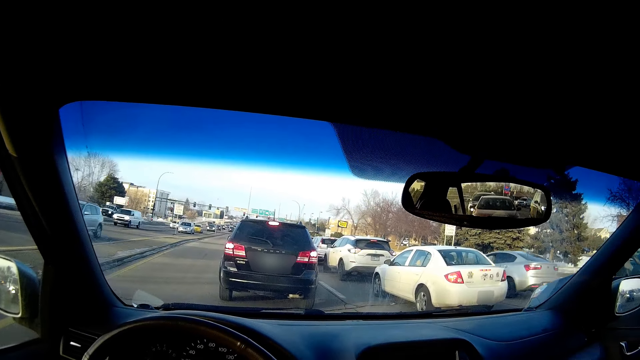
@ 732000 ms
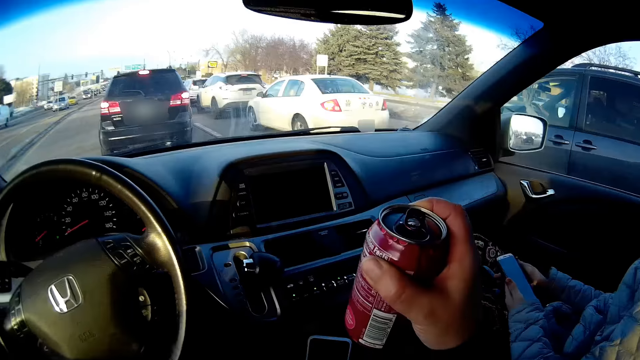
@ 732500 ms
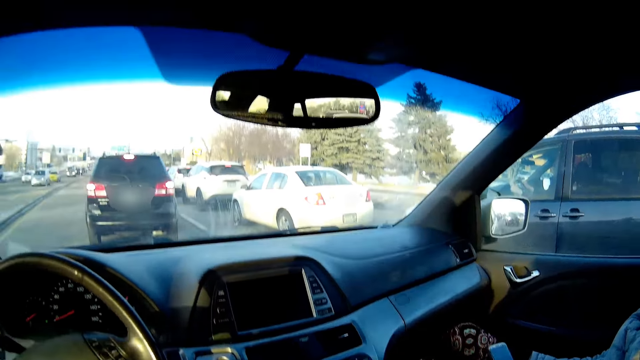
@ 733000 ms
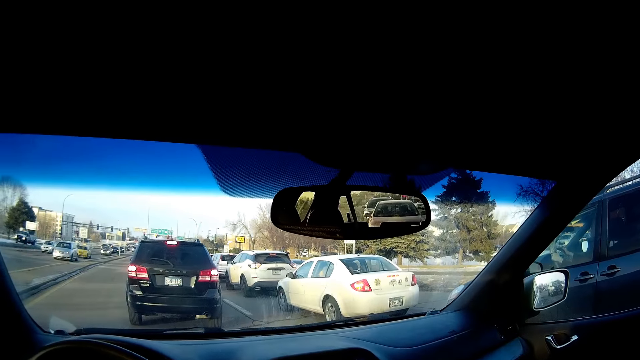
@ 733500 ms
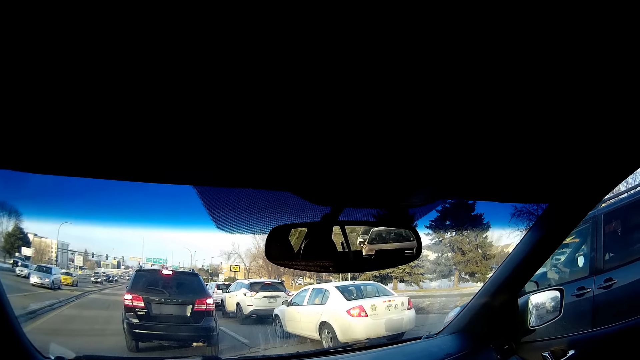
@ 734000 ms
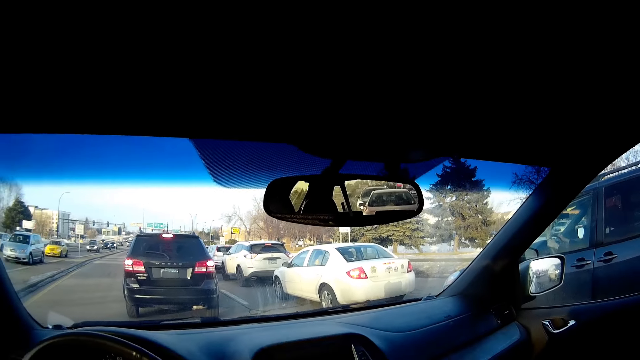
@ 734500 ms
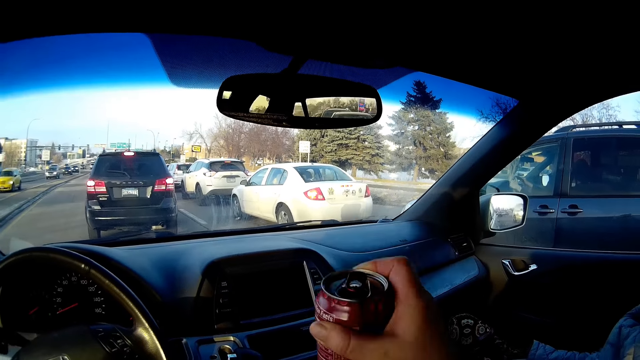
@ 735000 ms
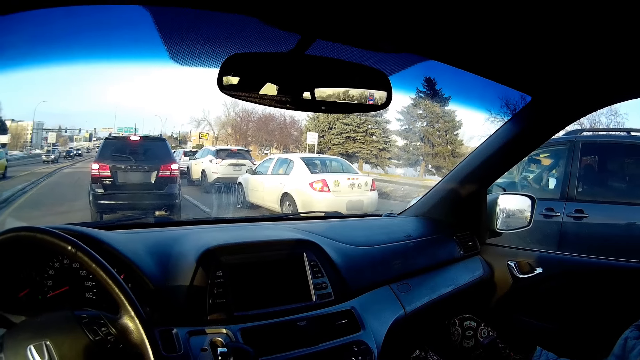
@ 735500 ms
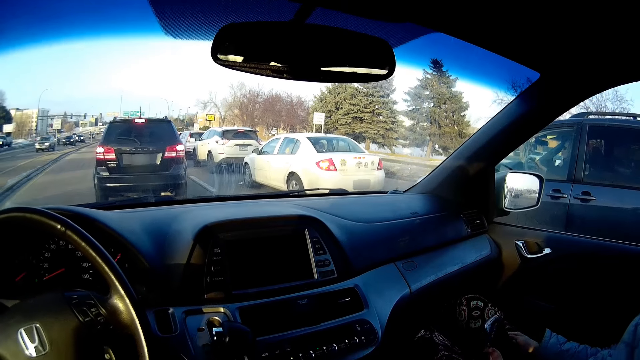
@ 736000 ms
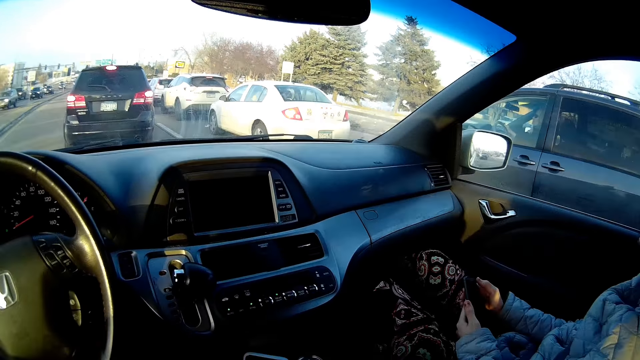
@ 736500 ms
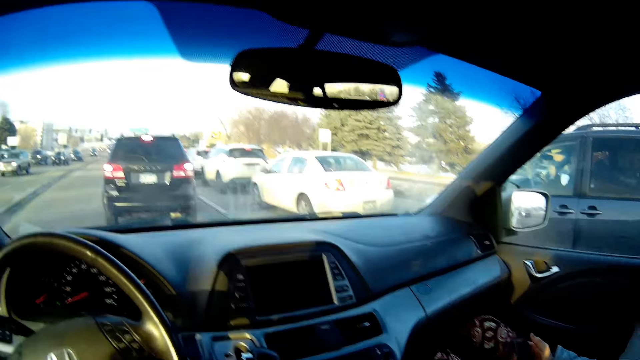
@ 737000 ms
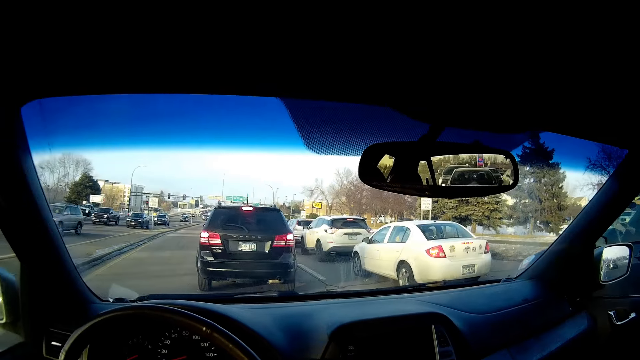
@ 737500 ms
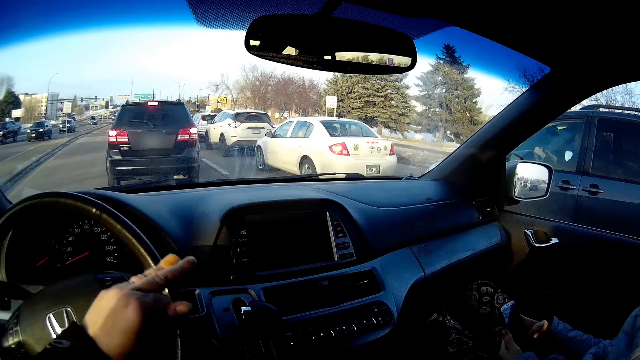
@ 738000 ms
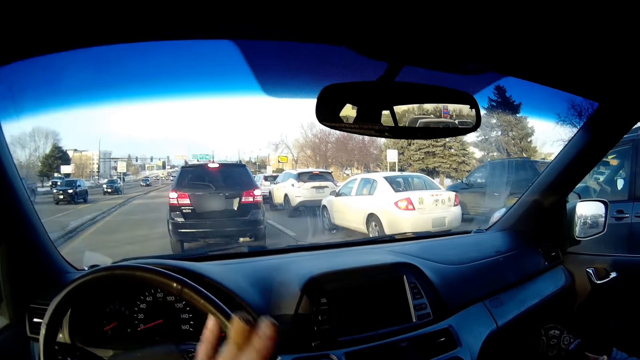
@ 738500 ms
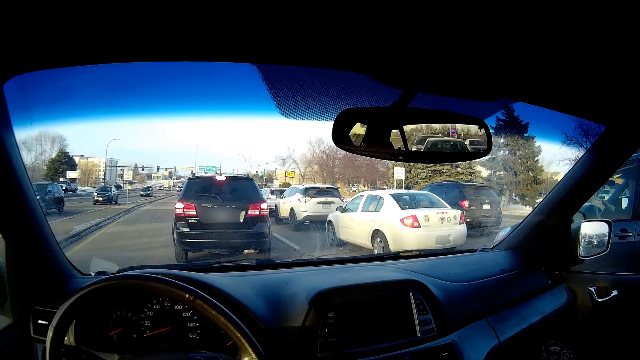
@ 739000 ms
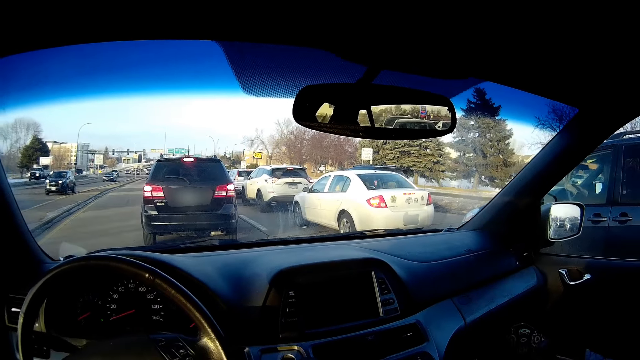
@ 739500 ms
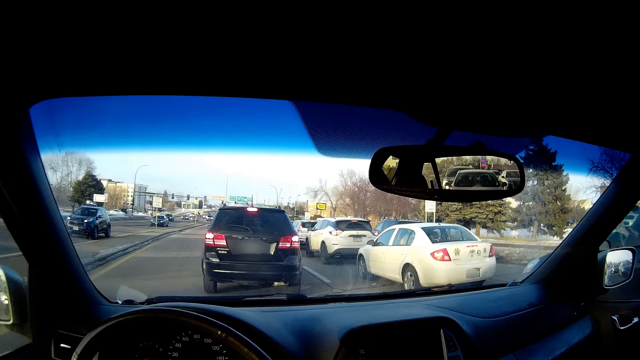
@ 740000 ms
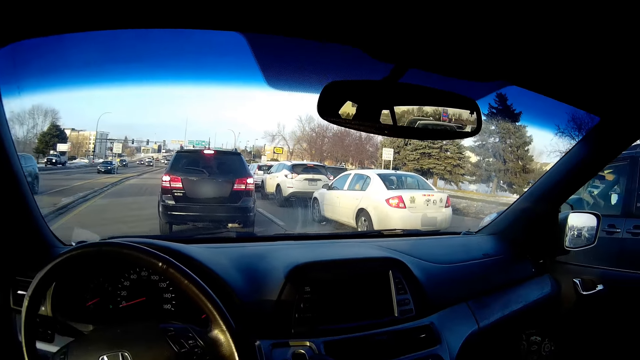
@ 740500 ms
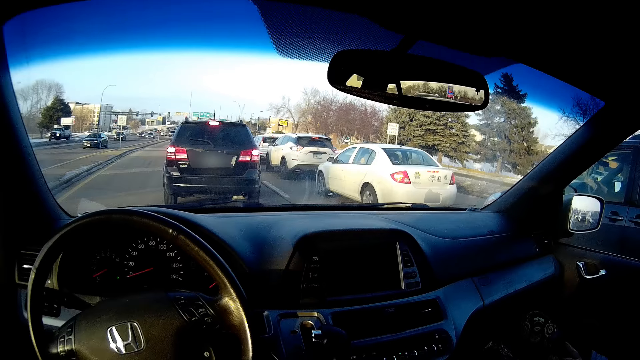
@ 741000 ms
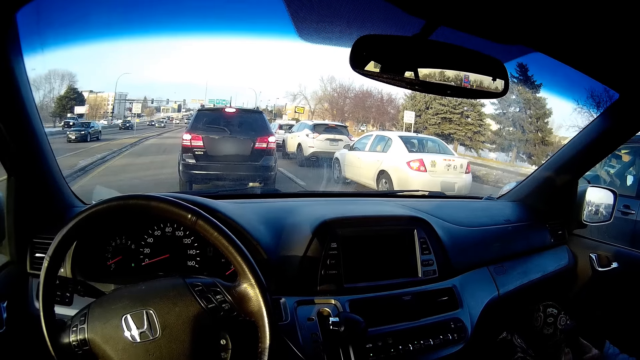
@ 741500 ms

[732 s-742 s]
The camera wearer picks up the drink. He drinks with the beer bottle. He returns the drink. He removes the beer bottle from his mouth. He gestures with his right hand and raises the hand.

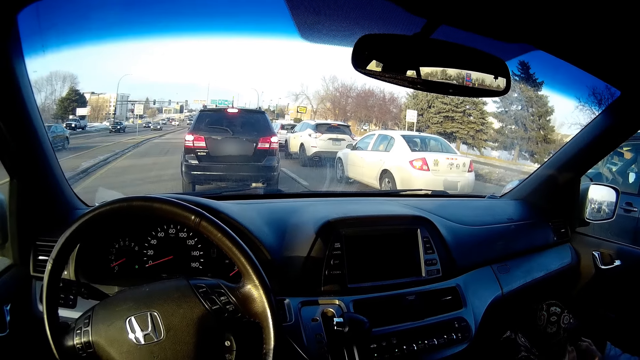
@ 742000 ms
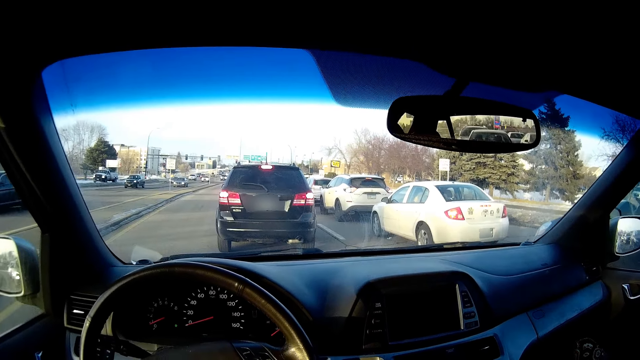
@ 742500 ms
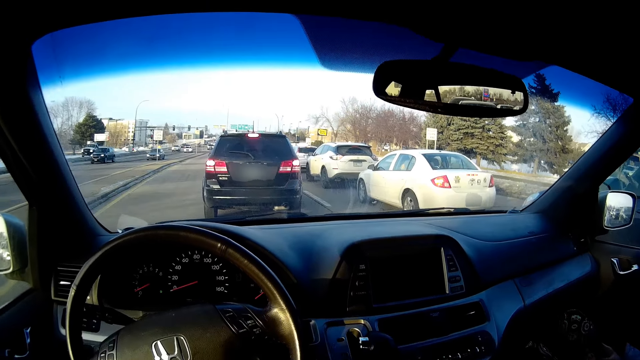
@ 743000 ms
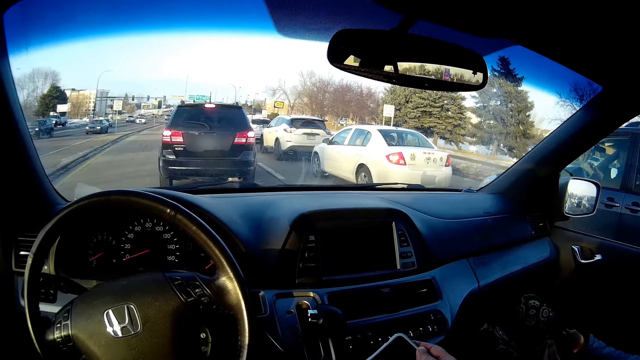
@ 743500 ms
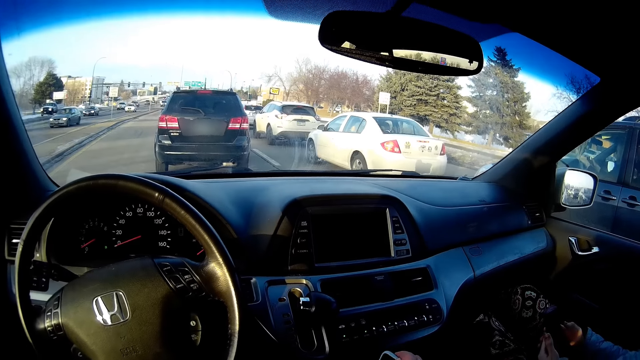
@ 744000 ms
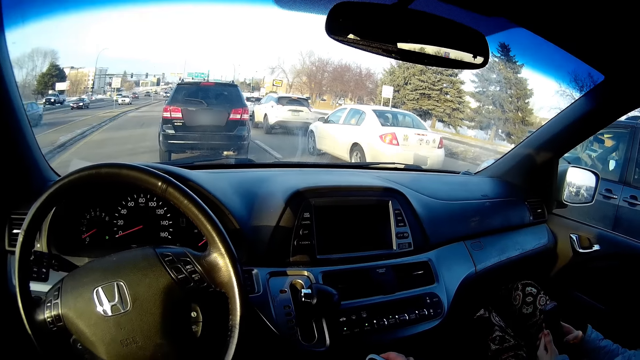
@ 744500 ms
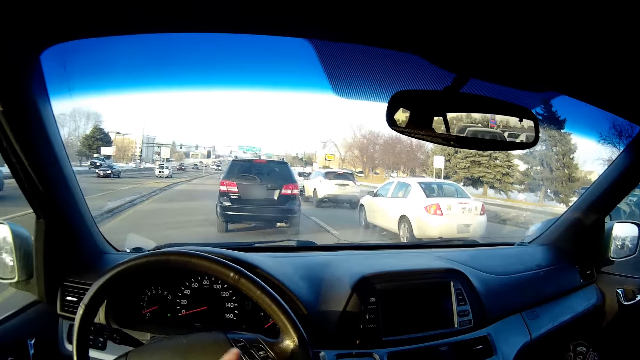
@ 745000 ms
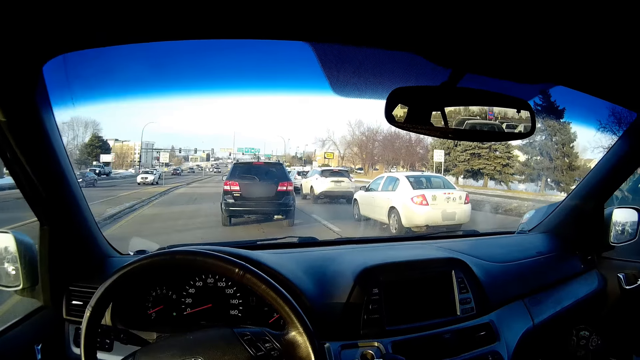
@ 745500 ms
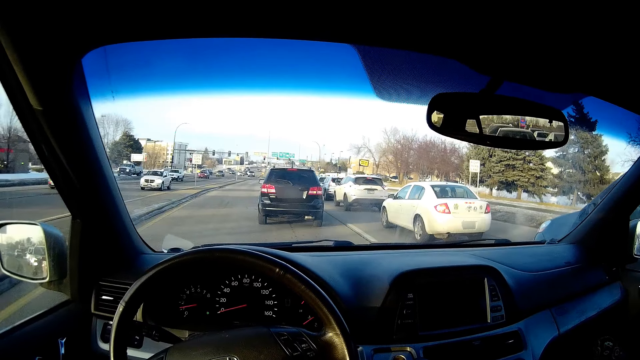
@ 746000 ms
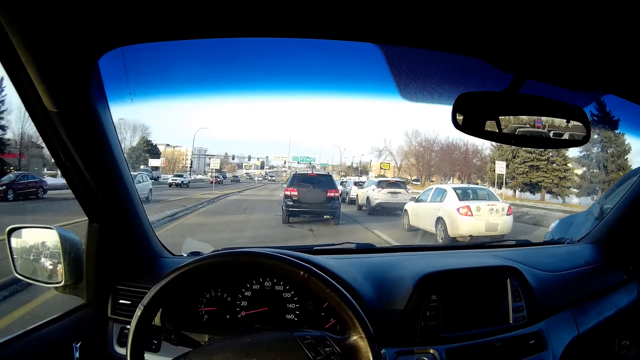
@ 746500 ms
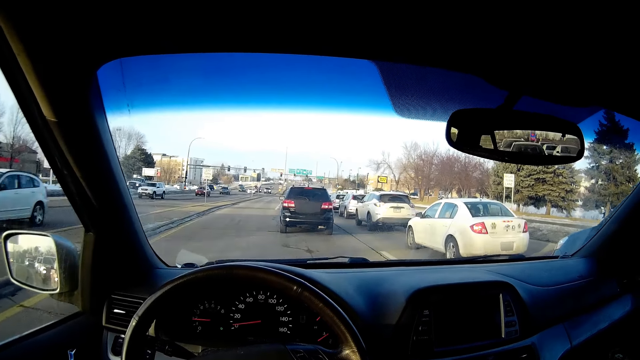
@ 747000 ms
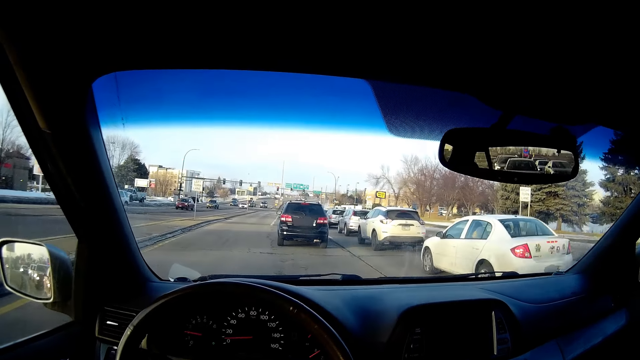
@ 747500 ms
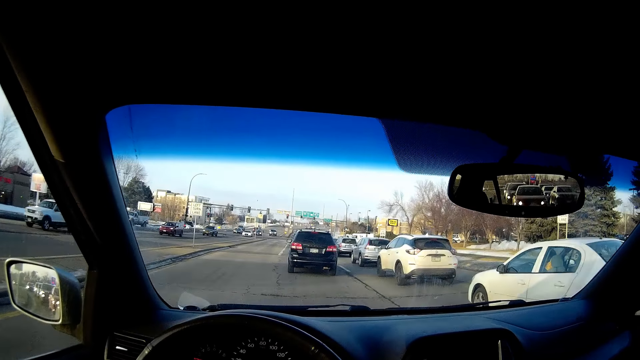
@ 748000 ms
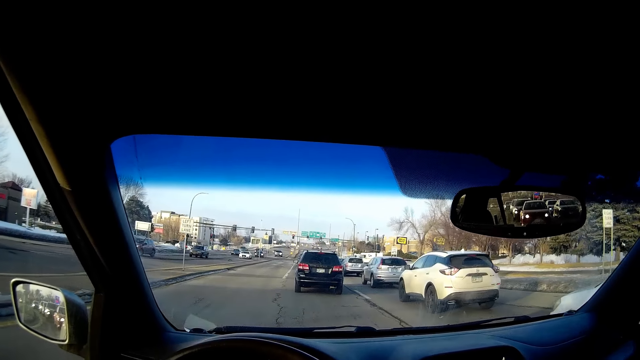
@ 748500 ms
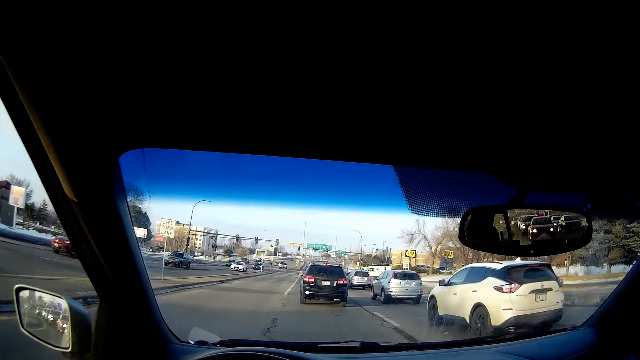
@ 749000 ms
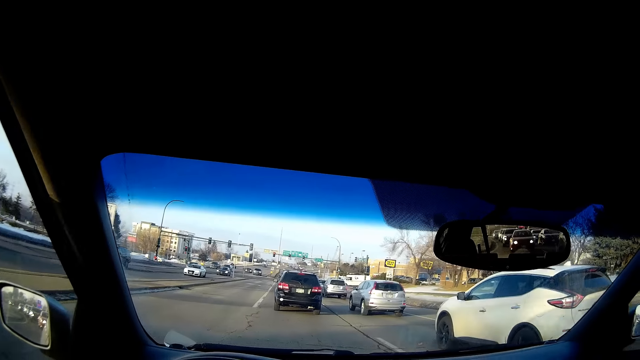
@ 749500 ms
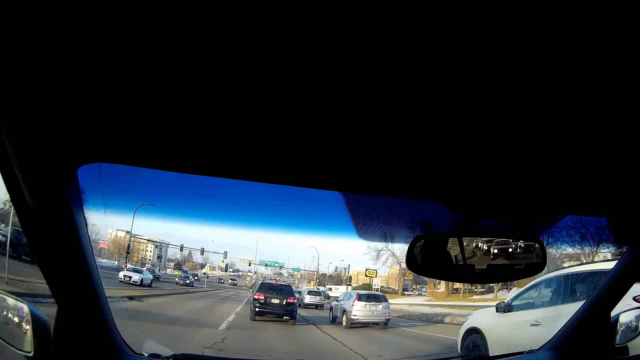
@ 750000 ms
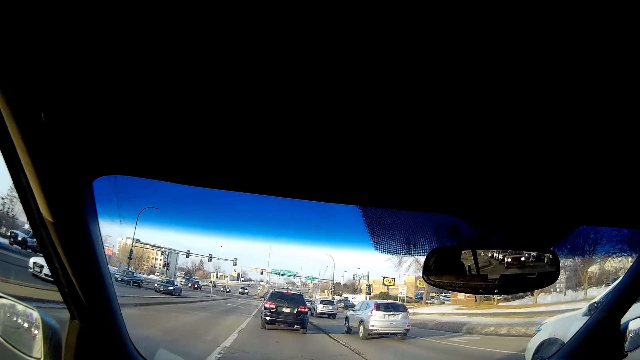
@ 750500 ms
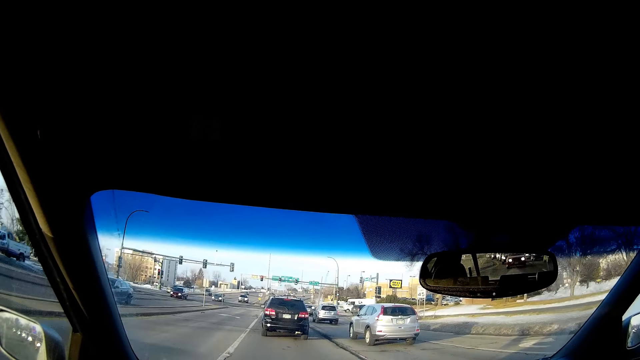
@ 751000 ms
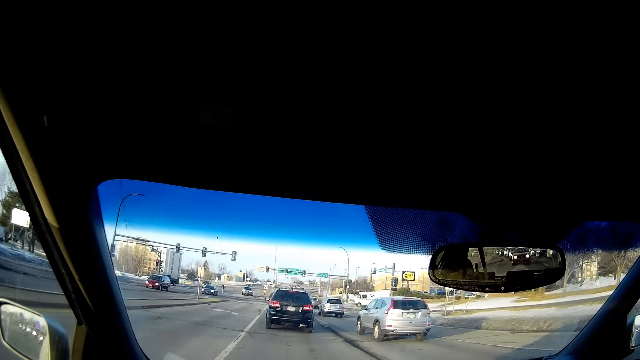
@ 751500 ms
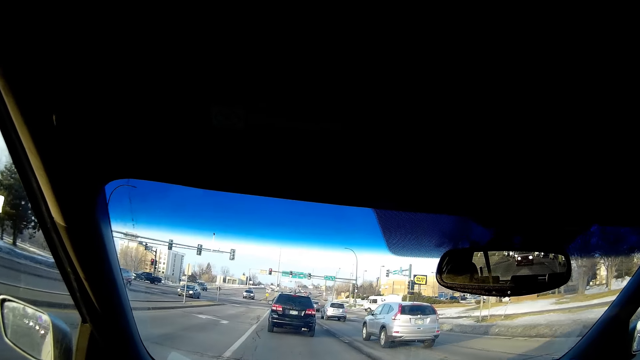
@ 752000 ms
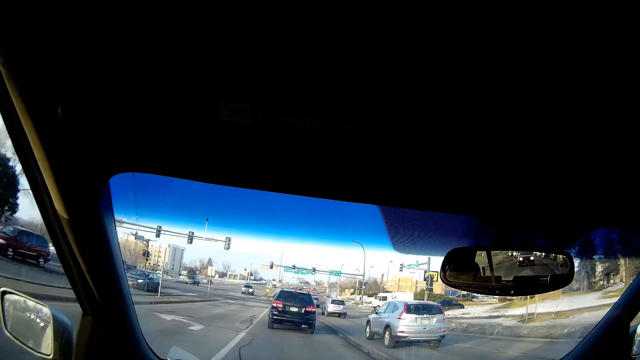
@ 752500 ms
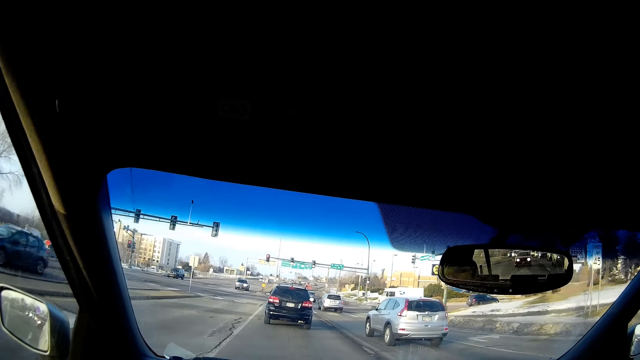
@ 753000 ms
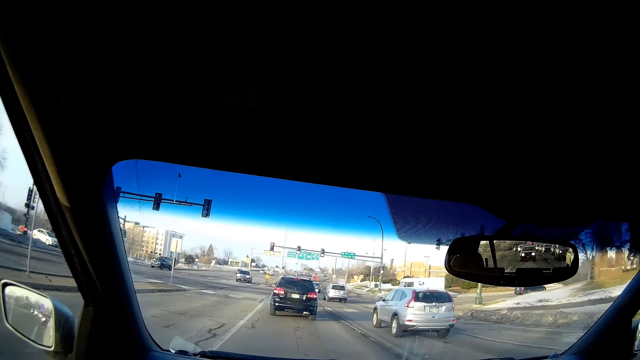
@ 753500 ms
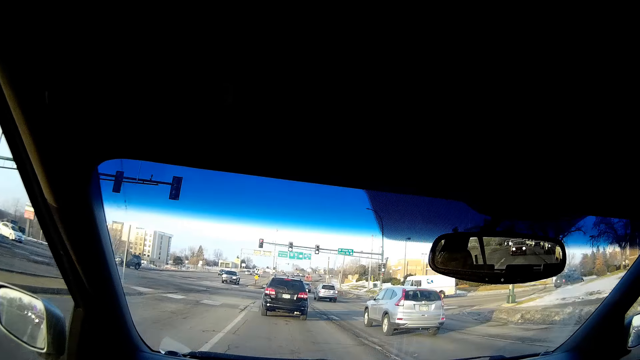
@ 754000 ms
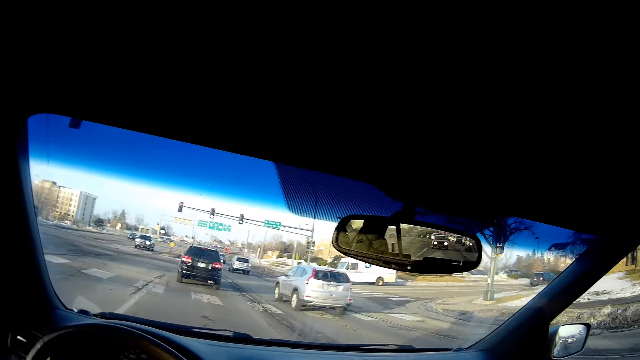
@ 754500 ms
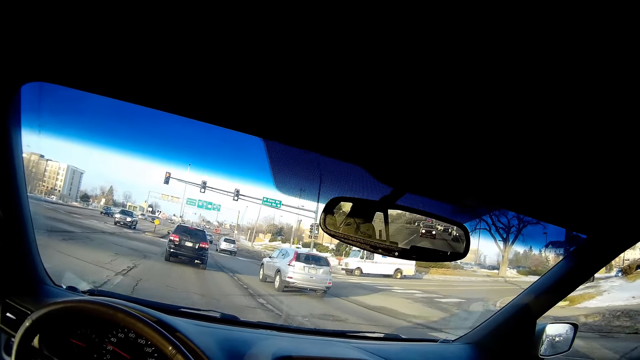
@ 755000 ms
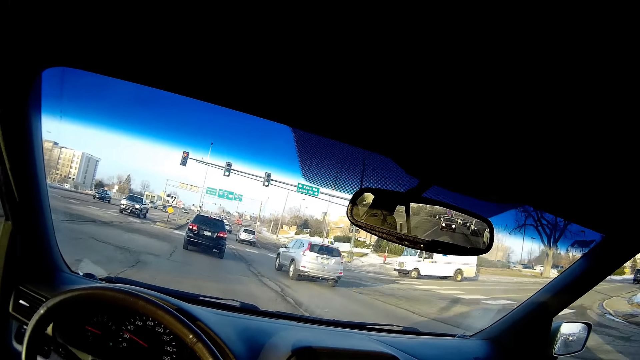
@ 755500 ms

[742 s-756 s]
The camera wearer checks the phone in his right hand. He drives the car along the tarmac road.
